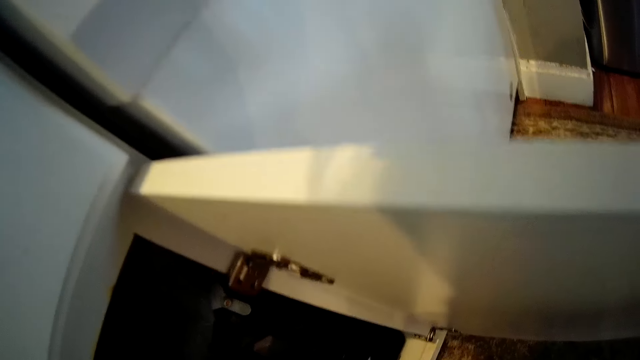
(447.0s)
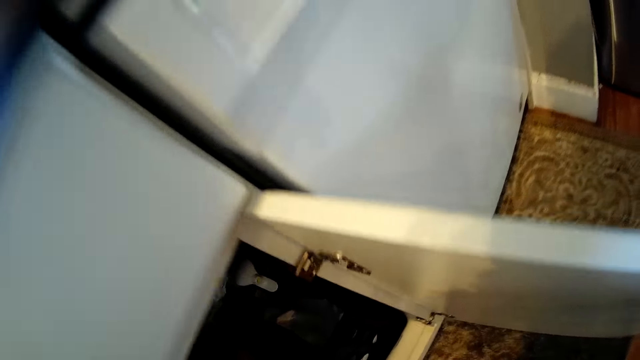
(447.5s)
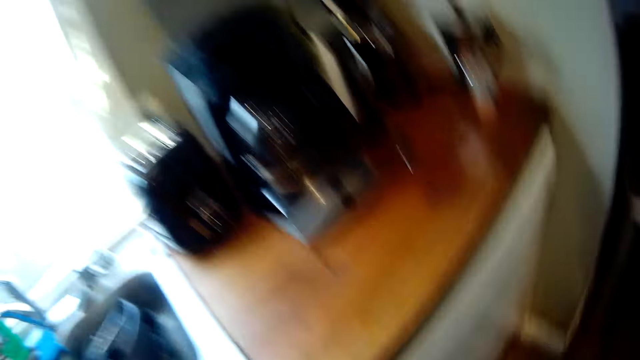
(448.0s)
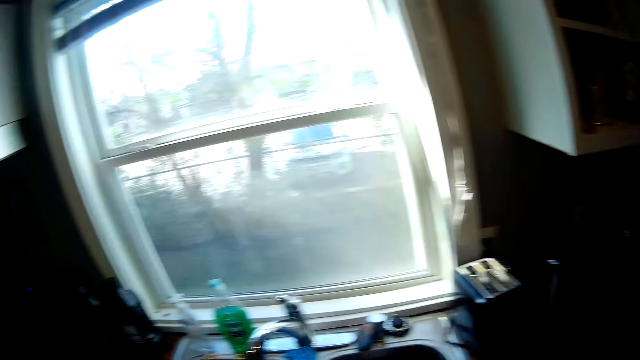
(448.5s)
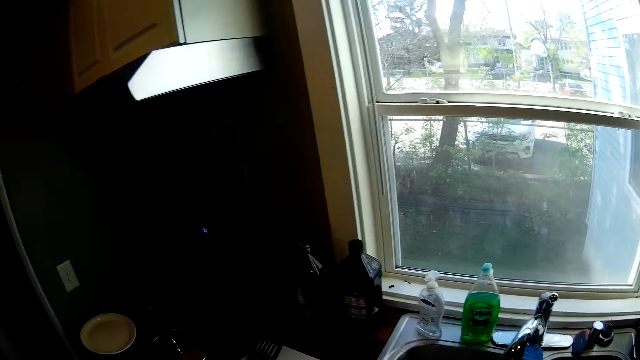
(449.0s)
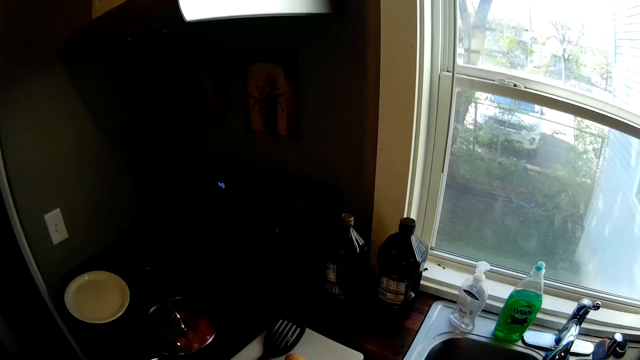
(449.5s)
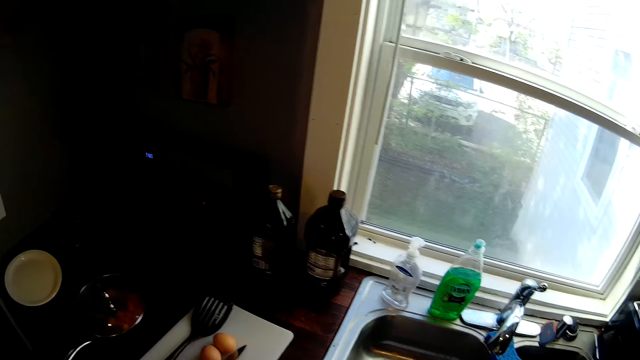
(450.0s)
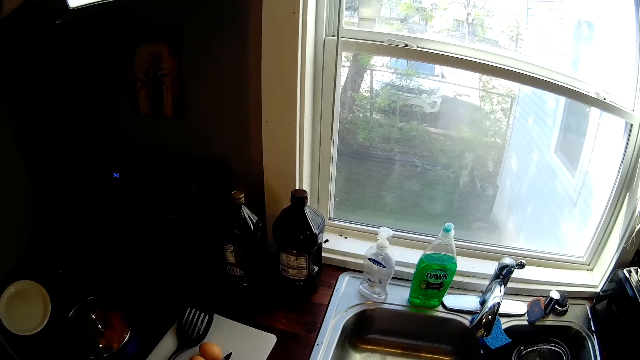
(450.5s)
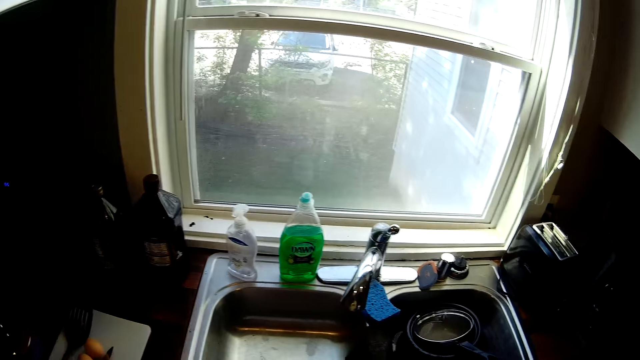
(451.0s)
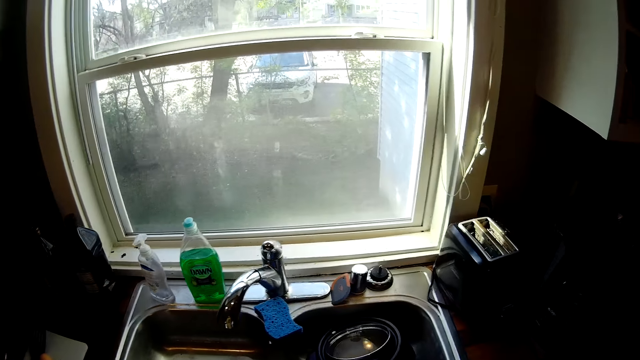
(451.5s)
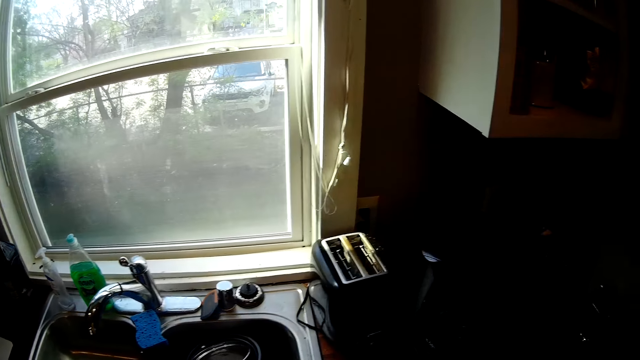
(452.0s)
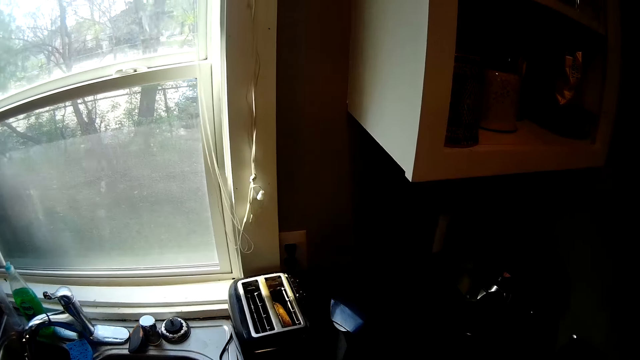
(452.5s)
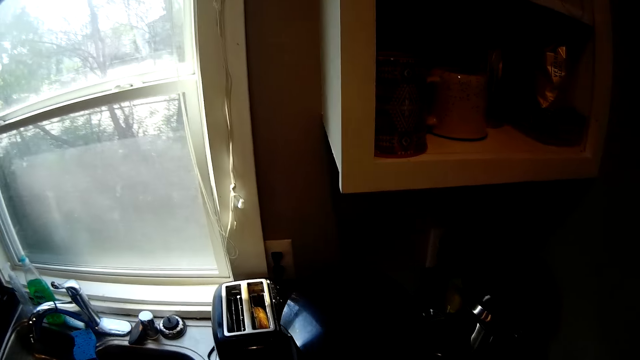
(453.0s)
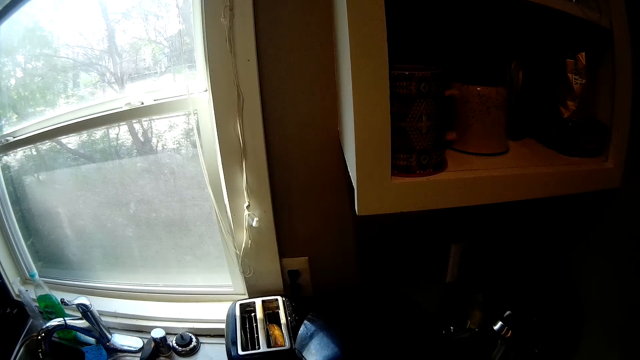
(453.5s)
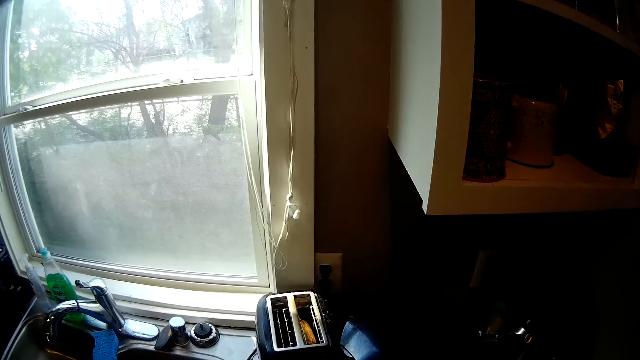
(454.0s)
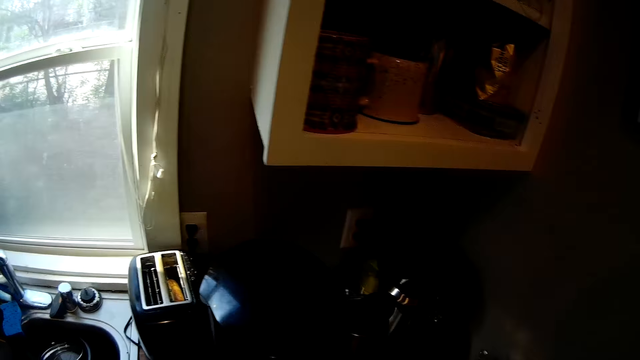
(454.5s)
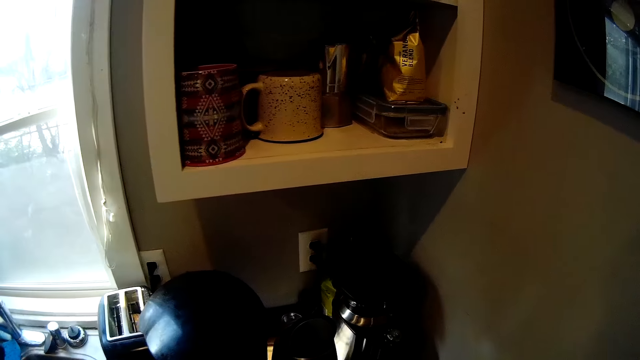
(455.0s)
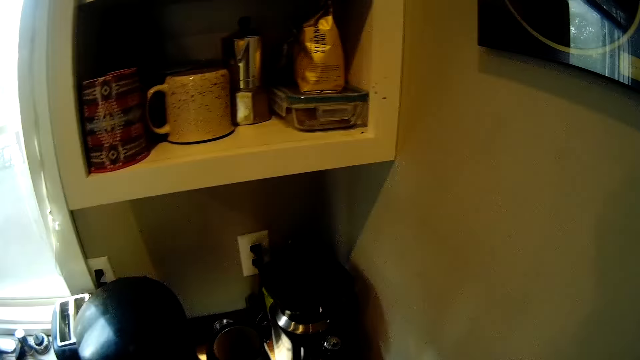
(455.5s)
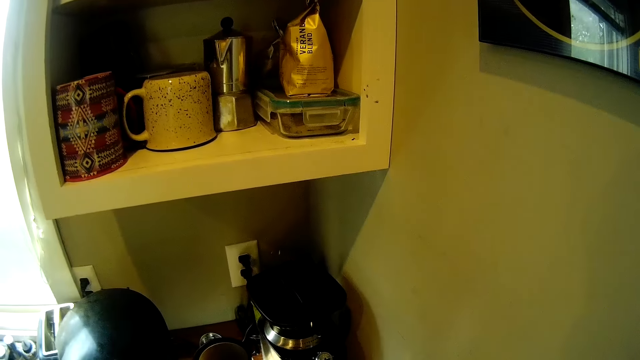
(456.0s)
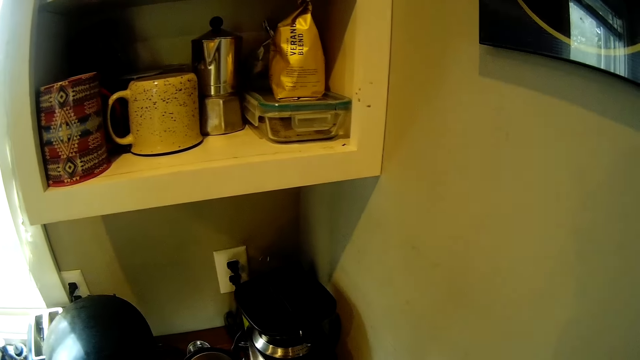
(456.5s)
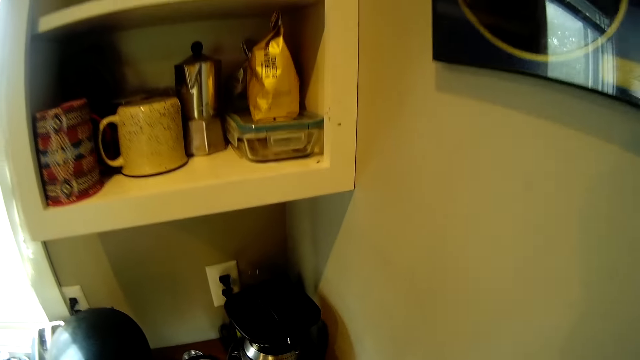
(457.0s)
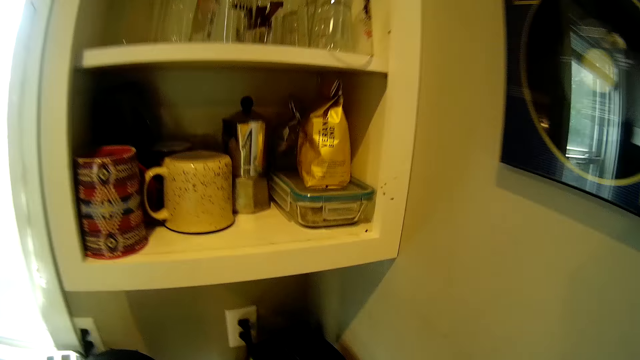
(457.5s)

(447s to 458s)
The camera wearer looks around.

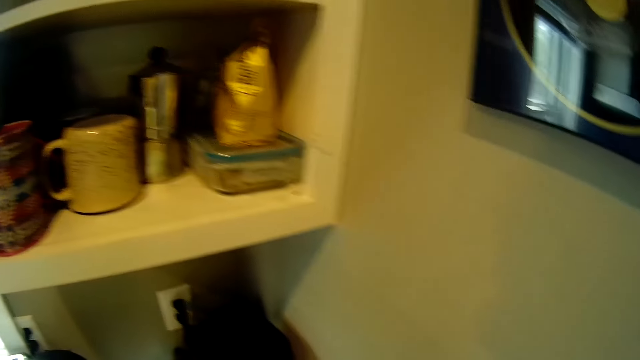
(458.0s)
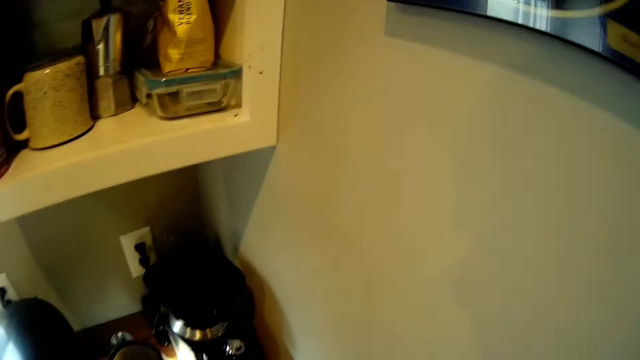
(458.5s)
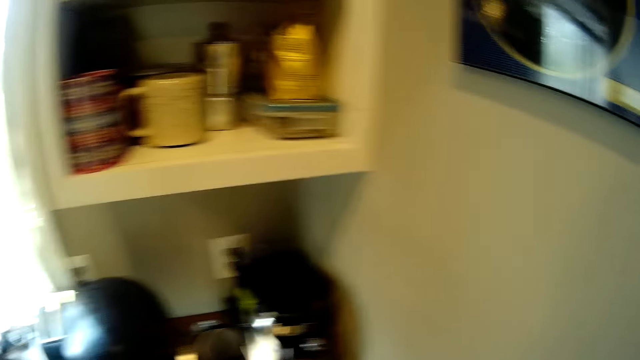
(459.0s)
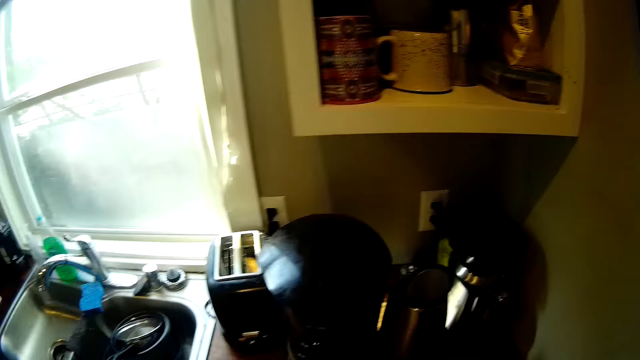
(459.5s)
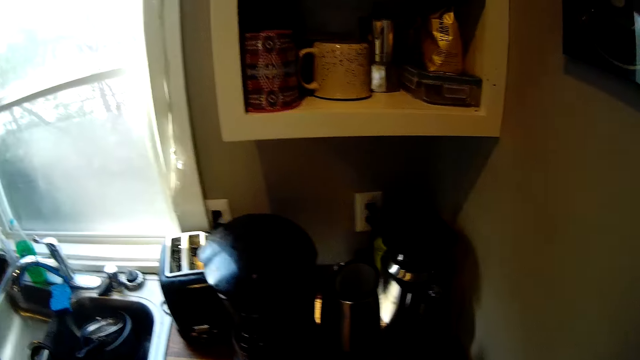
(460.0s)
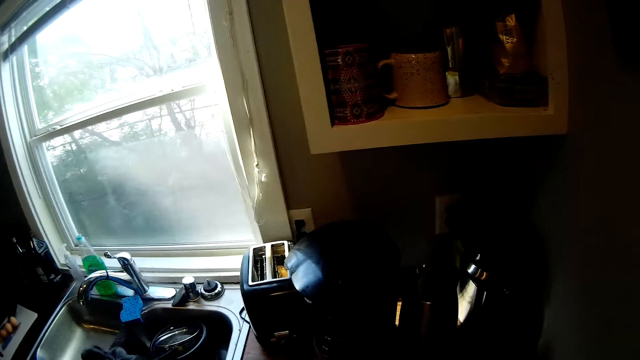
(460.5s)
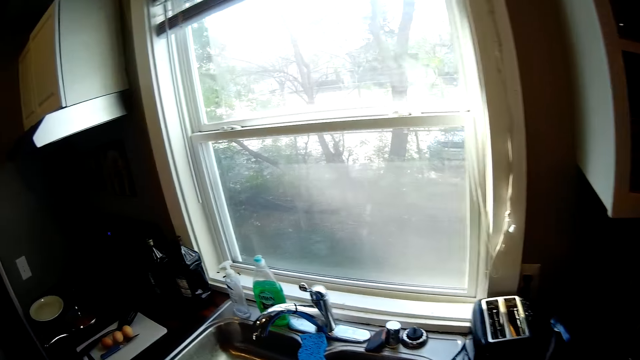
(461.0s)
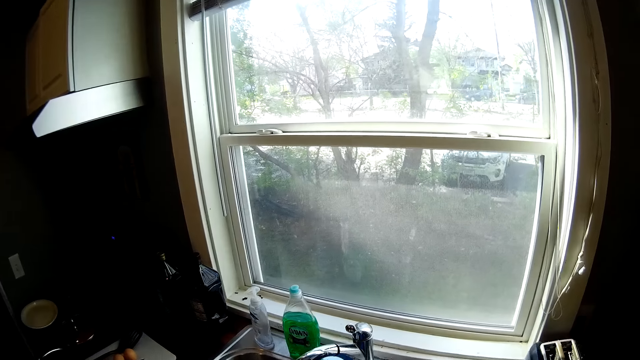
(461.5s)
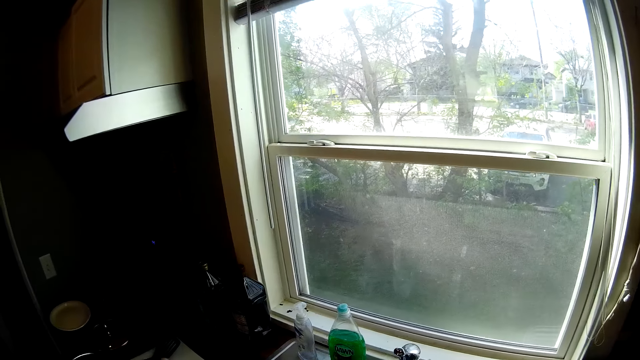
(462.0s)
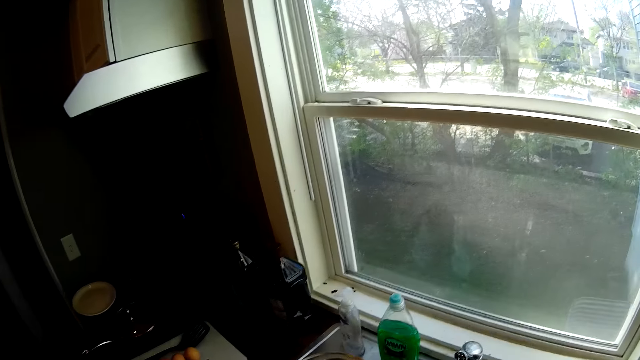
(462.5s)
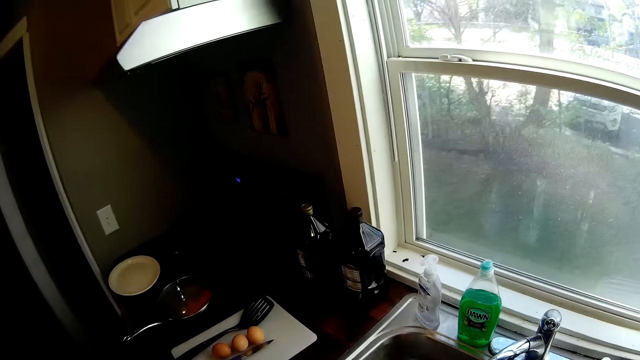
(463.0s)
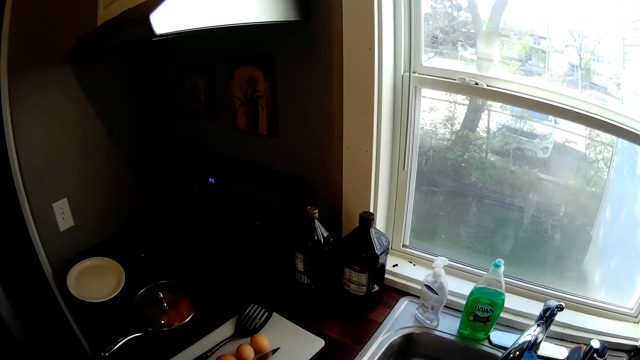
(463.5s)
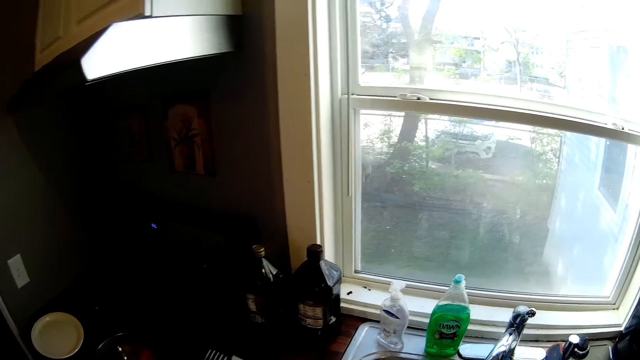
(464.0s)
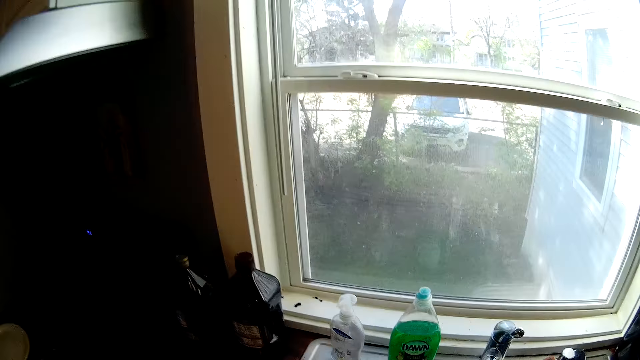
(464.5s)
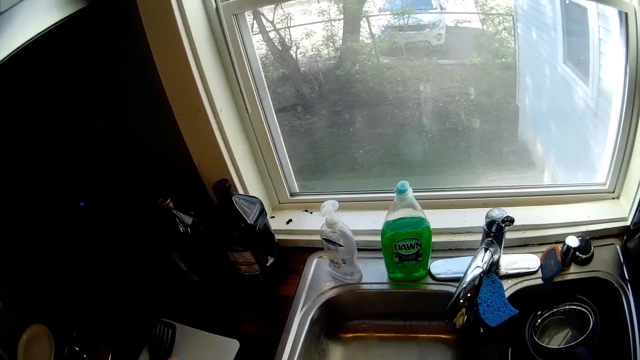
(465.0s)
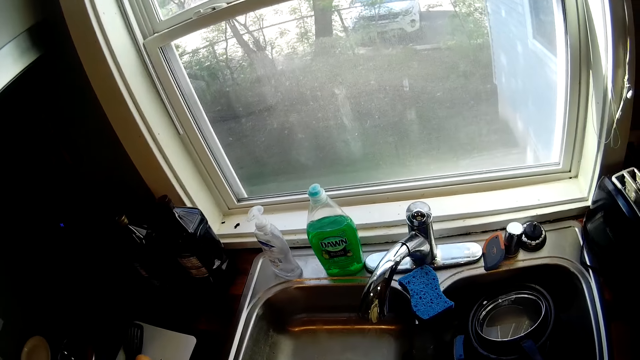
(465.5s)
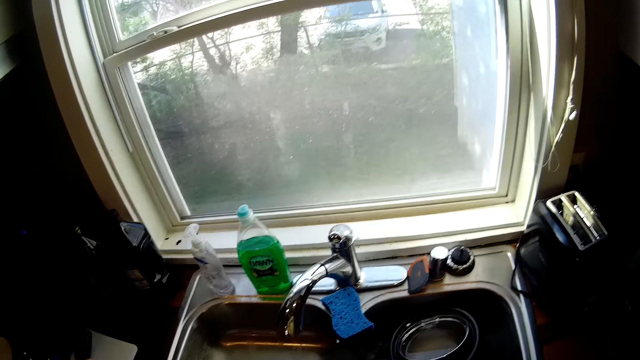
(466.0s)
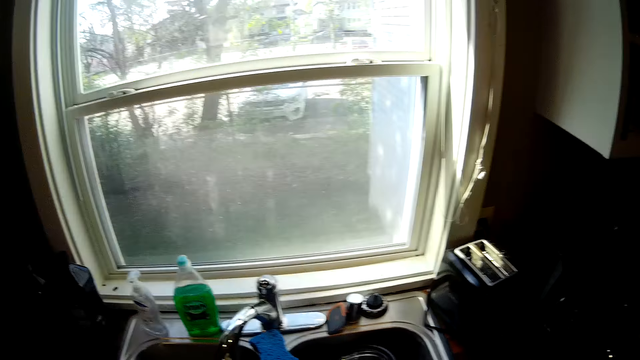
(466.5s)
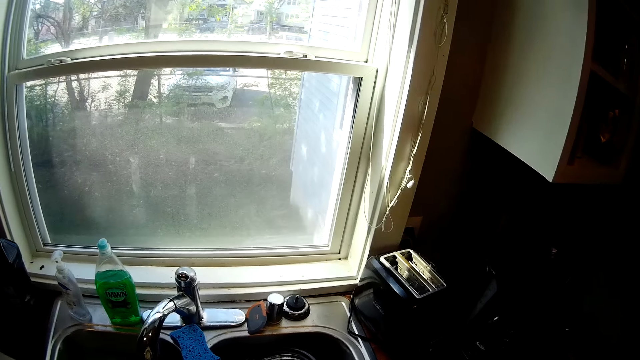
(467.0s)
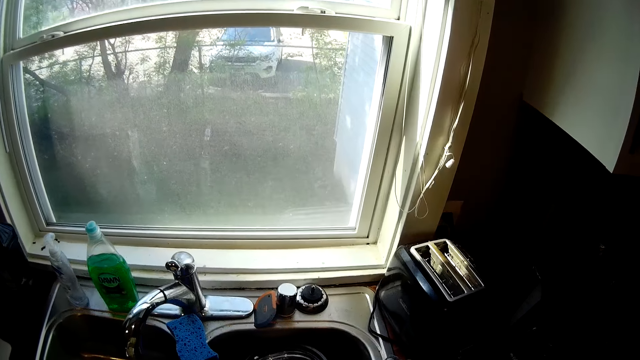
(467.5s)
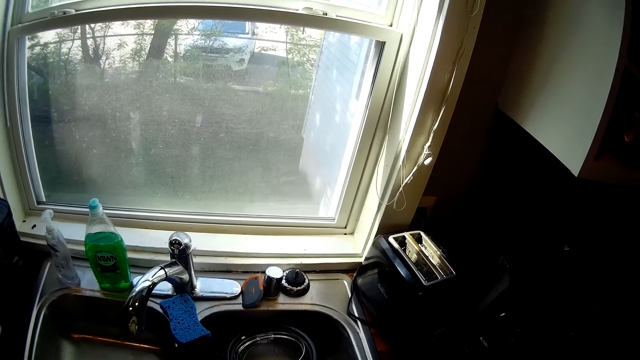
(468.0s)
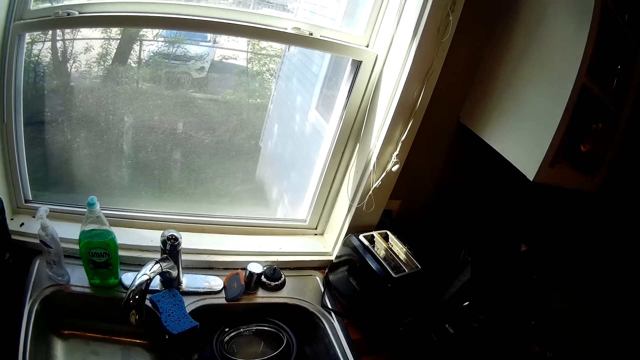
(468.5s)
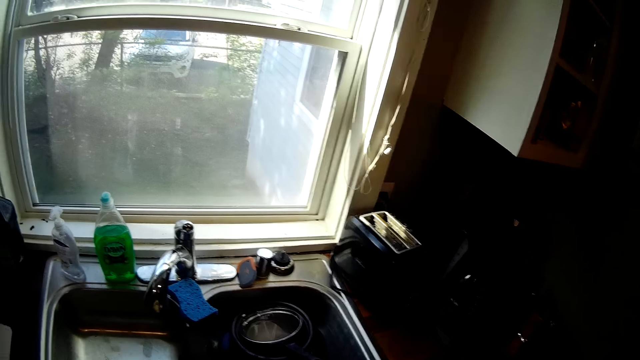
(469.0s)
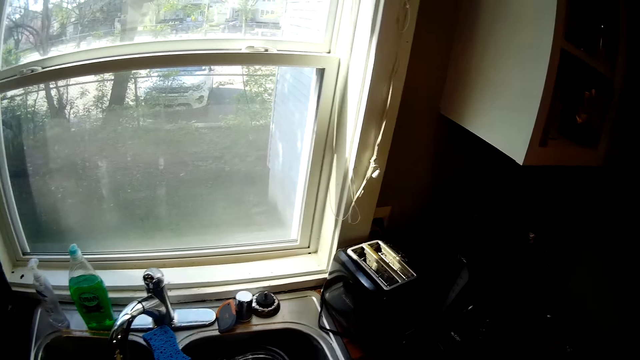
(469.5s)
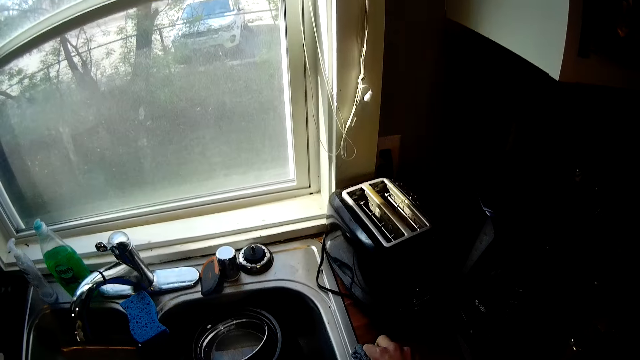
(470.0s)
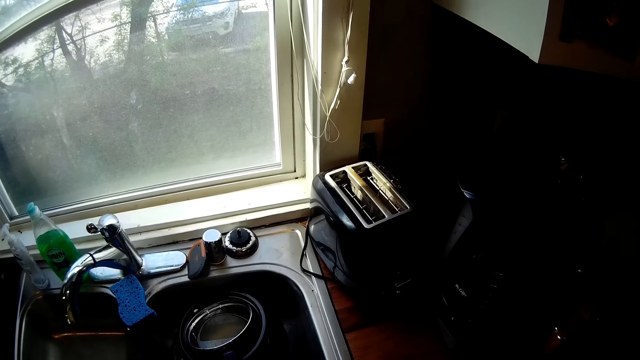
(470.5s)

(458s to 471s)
The camera wearer shakes a towel in the sink with her left hand. She wipes the sink with the towel in her left hand. She wipes the sink with the towel in her right hand.
